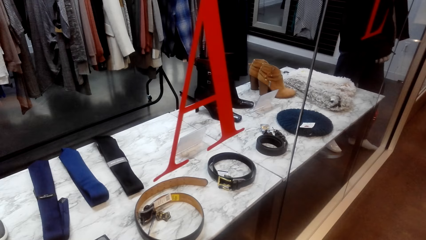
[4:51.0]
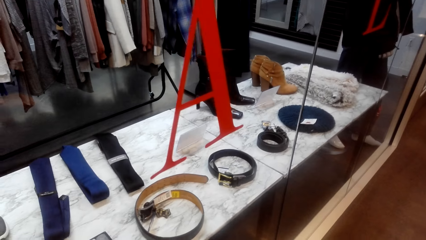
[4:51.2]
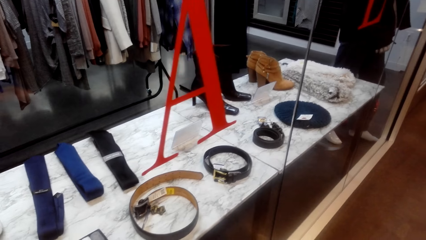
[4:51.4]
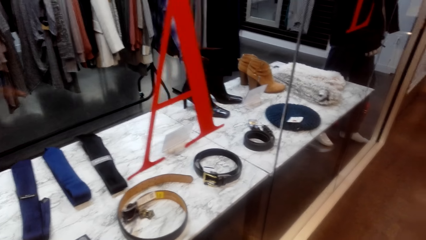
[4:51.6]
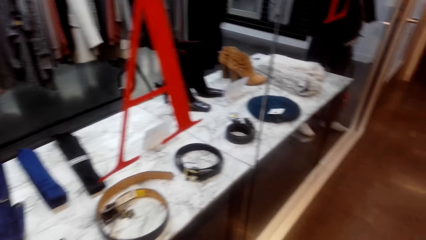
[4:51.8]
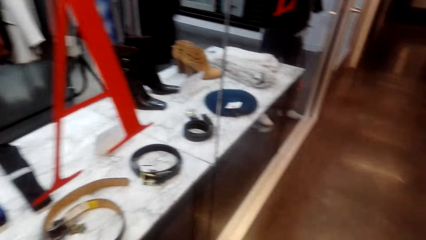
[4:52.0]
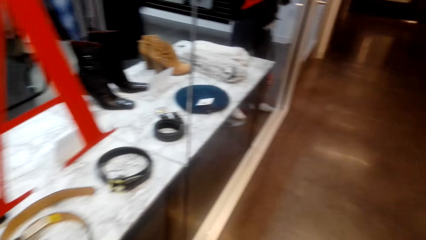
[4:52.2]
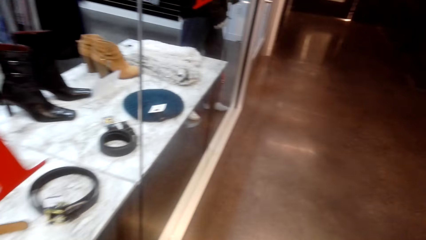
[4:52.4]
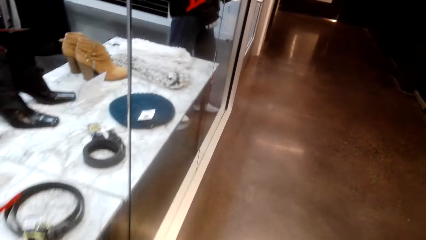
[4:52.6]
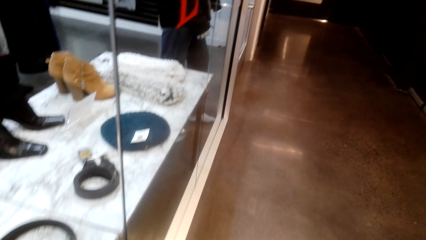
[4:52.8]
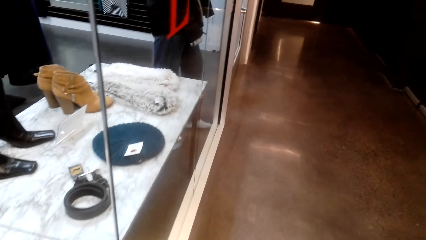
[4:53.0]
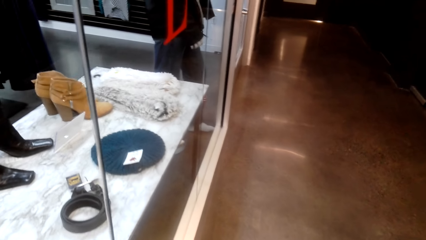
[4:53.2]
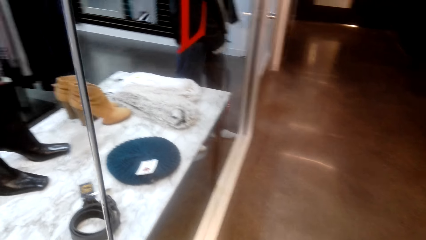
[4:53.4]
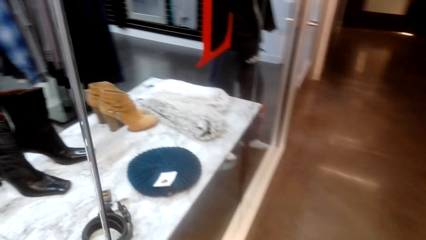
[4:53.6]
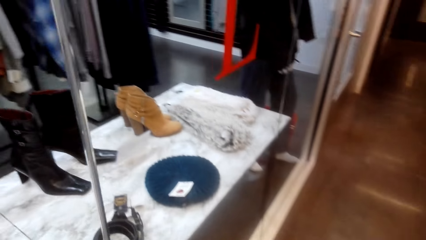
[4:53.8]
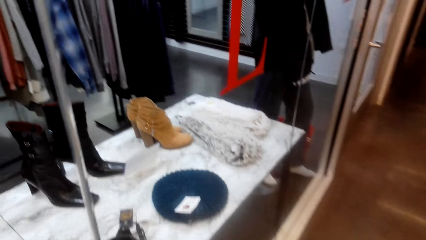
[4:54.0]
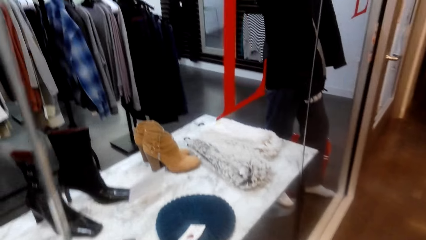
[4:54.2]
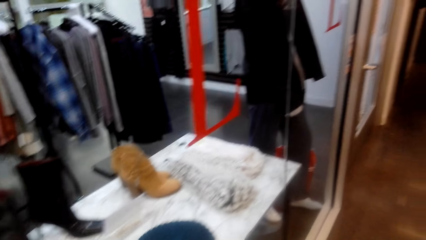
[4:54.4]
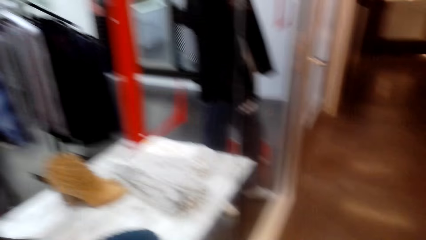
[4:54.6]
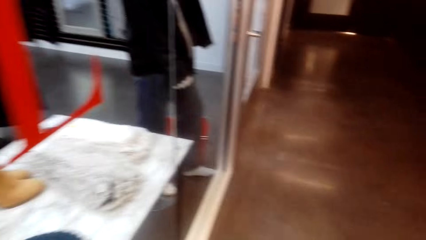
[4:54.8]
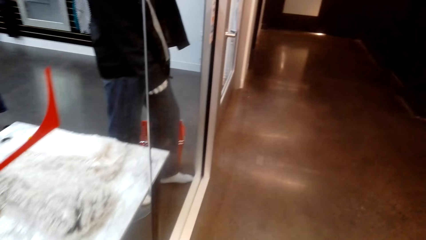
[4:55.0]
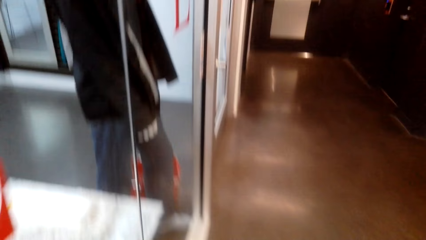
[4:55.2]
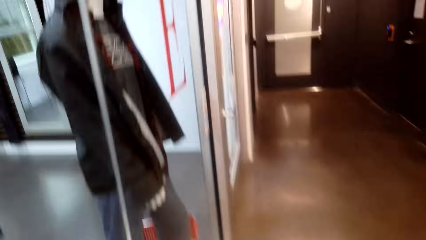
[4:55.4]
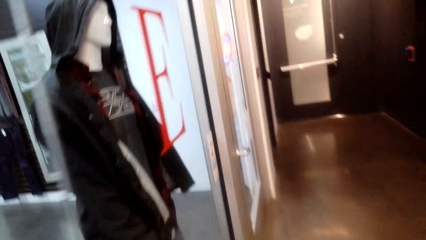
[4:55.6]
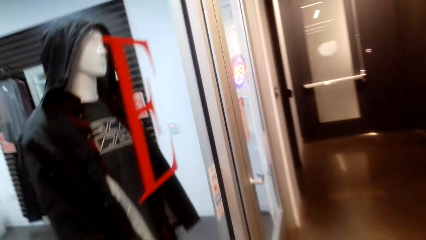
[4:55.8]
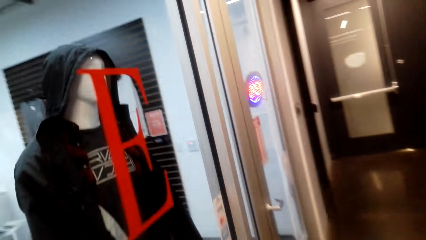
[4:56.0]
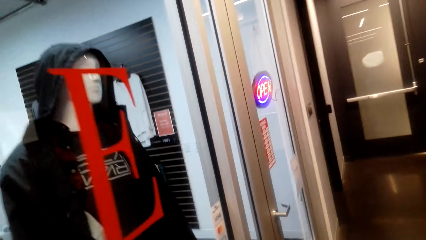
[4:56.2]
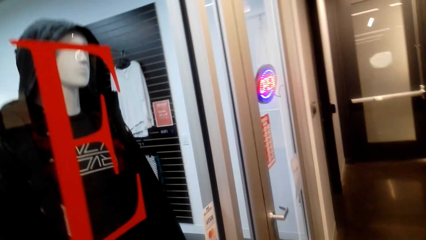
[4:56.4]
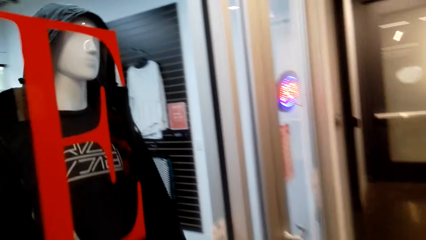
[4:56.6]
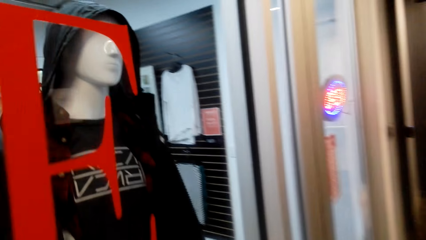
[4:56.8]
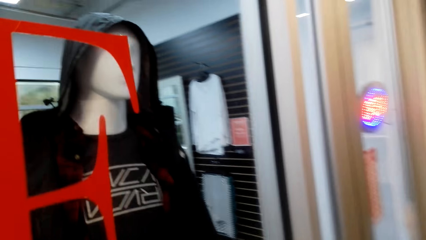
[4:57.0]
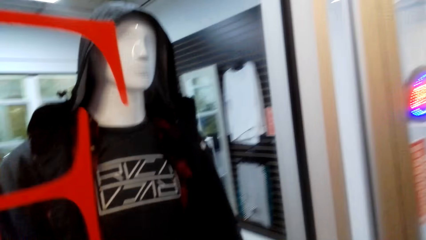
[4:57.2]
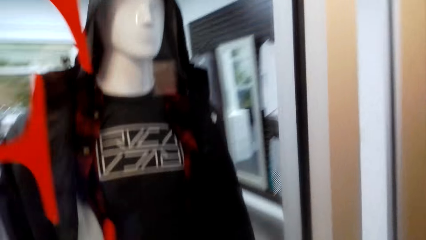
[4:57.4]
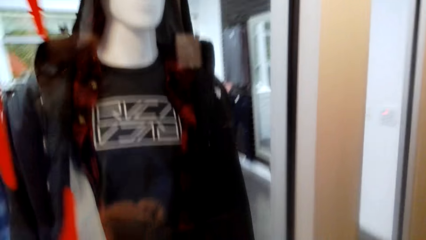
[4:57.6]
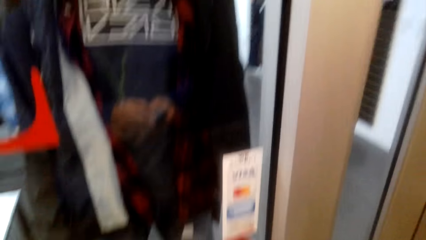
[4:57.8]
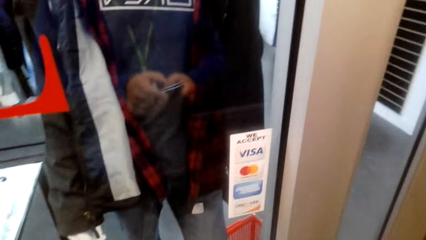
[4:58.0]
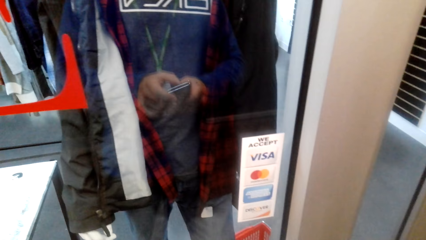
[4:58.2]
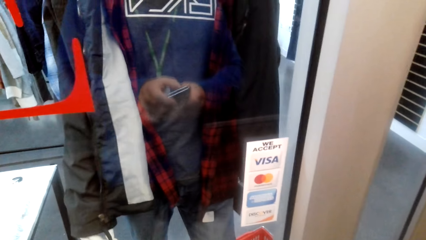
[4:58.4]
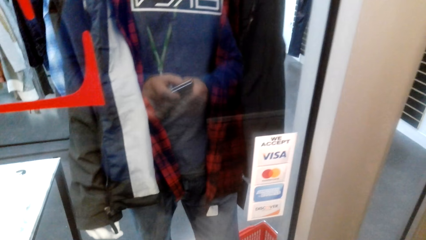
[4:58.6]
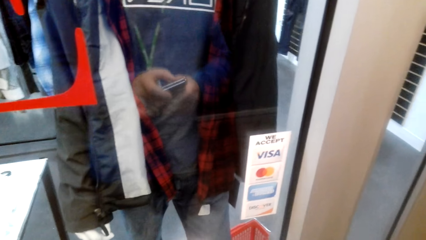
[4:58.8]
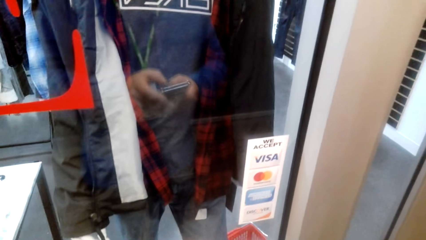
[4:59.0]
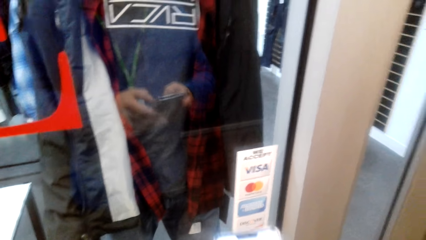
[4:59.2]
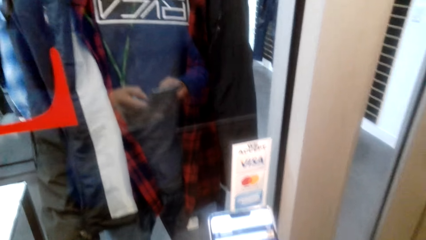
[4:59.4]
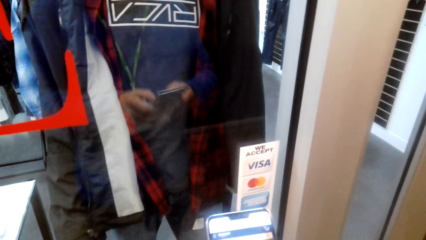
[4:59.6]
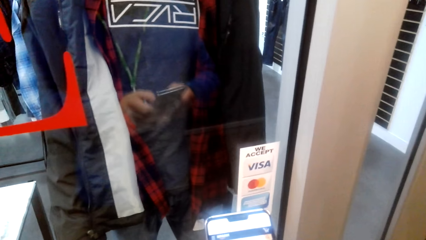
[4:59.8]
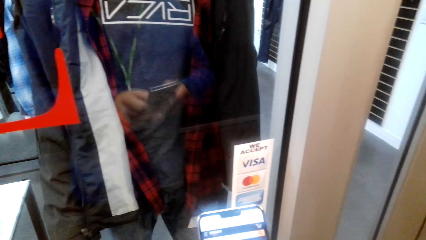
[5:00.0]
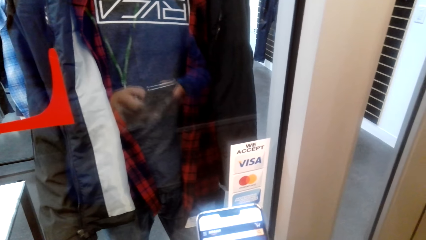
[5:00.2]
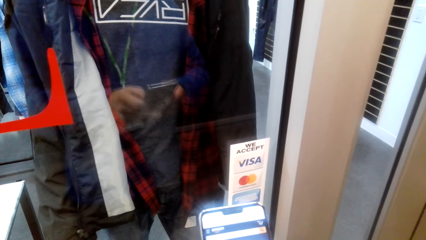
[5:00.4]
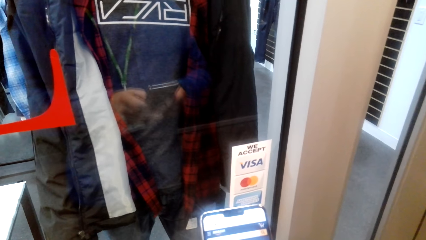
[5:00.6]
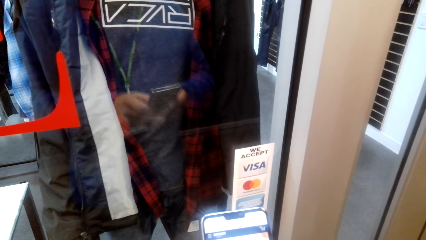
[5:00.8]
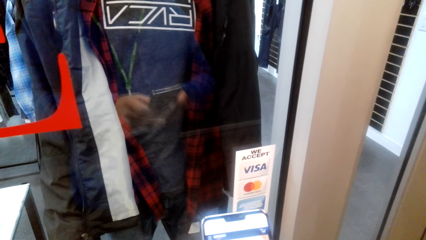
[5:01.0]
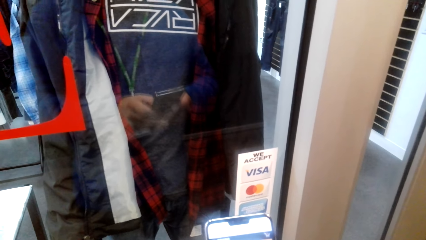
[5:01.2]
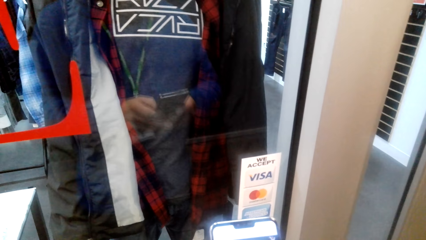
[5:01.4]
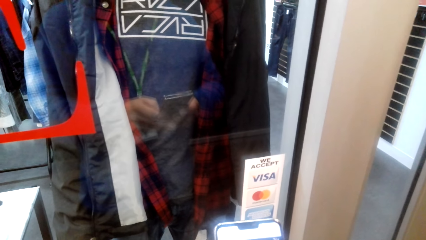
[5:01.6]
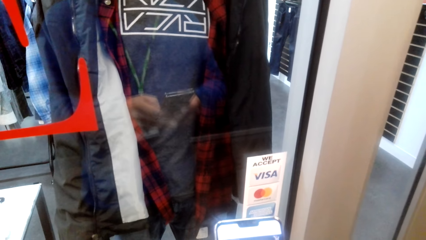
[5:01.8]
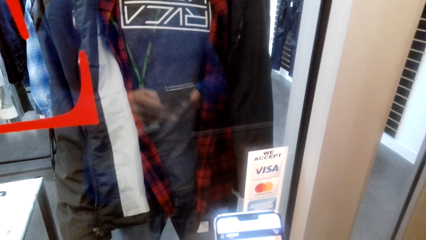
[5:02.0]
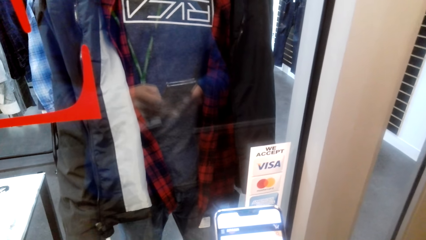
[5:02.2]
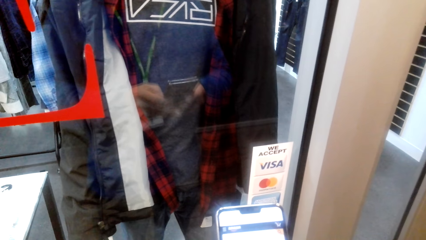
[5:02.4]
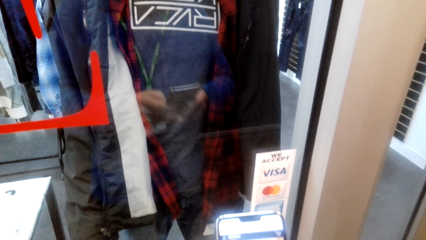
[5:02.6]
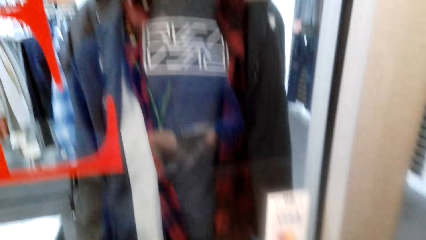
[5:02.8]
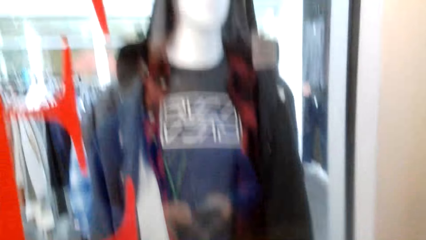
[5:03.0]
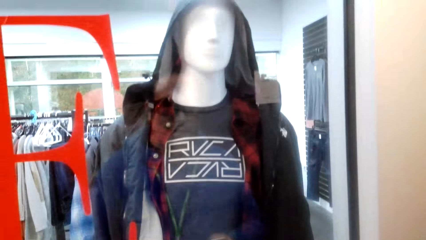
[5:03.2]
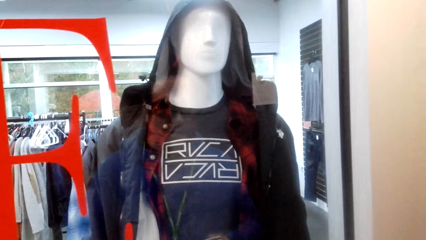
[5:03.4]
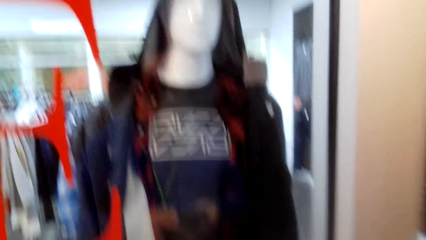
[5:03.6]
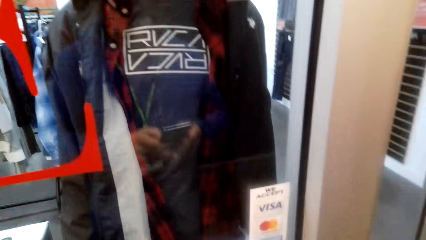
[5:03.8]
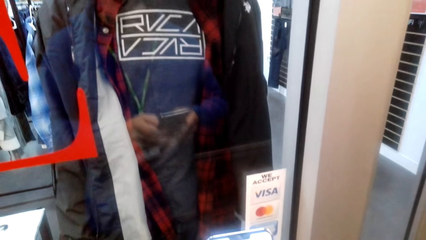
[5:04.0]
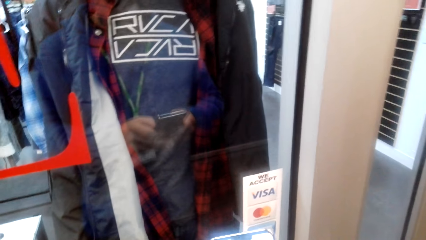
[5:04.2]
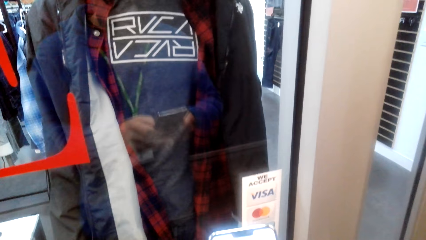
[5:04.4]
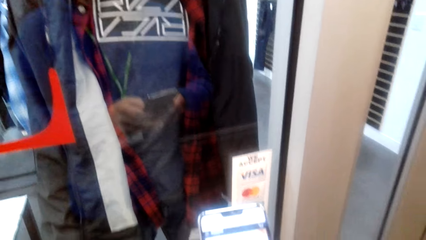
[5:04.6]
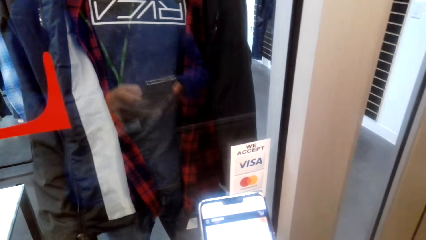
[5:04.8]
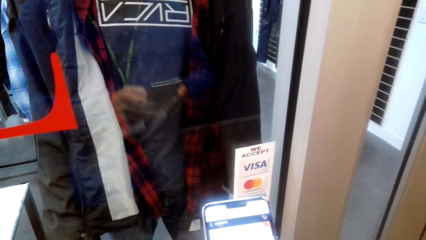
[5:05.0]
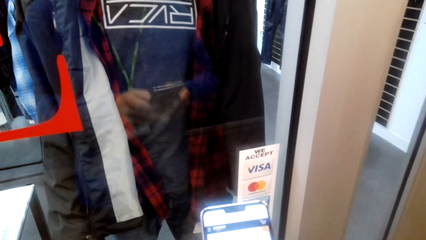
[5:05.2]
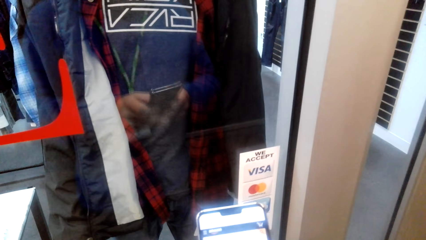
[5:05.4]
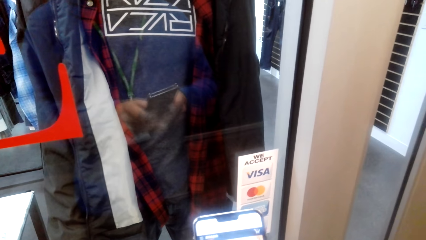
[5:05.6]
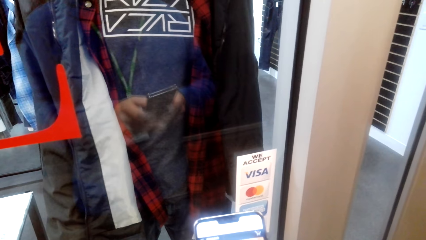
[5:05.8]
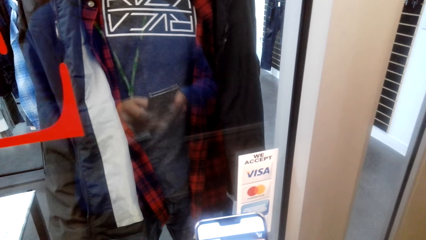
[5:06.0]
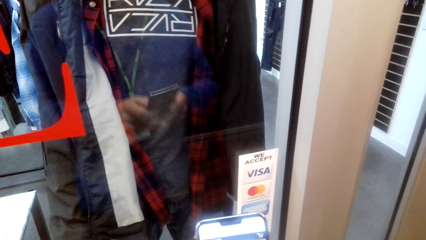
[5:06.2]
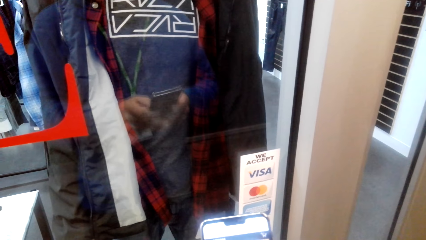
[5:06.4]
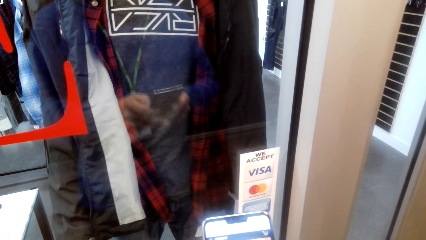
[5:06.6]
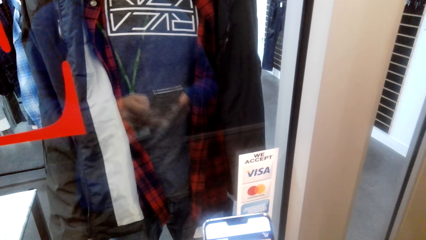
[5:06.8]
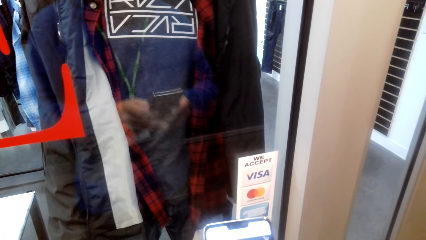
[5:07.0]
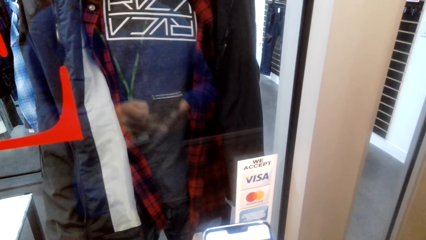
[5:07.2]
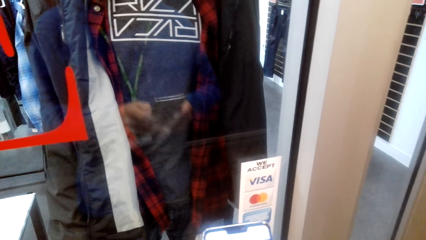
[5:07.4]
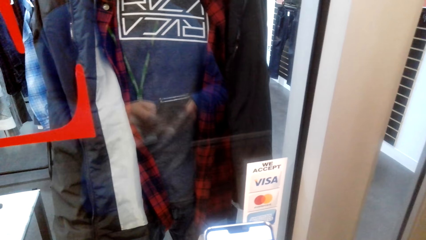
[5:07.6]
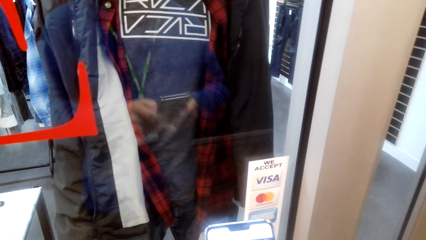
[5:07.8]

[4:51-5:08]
The camera wearer walks around. They look around. They walk around. They look around.
